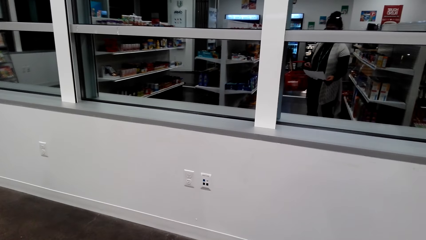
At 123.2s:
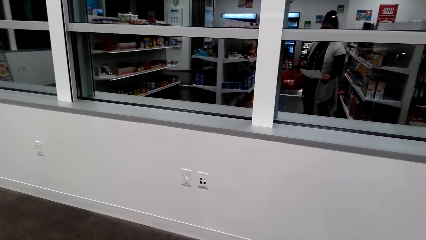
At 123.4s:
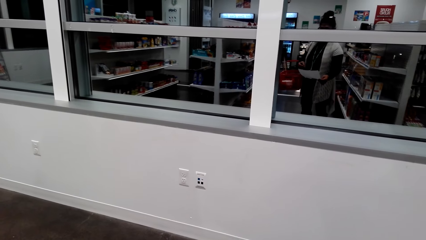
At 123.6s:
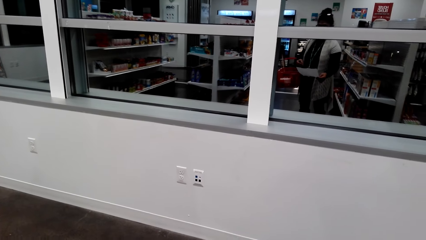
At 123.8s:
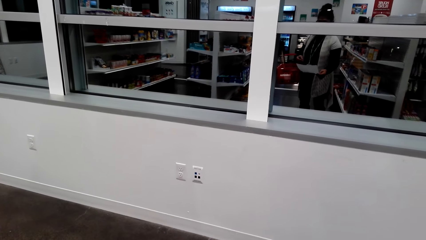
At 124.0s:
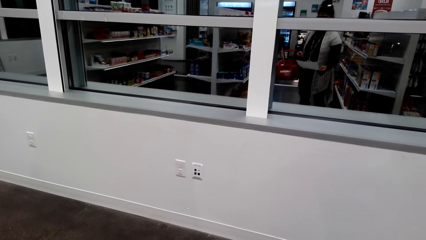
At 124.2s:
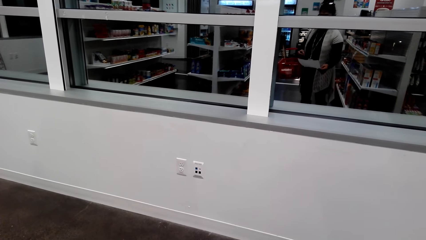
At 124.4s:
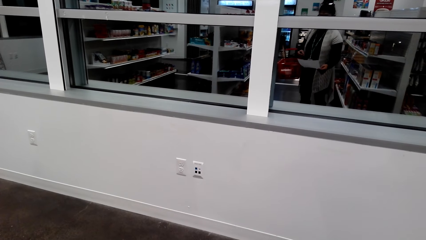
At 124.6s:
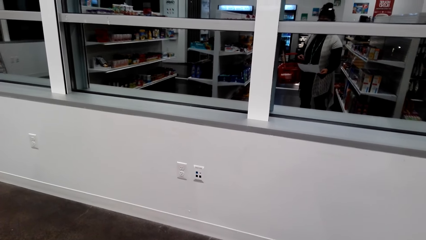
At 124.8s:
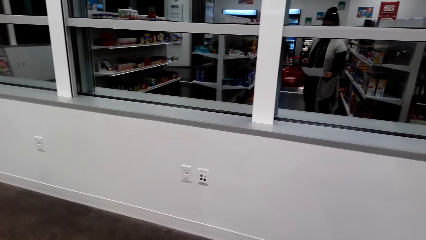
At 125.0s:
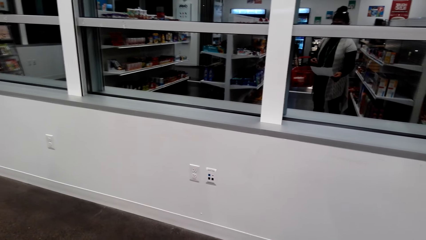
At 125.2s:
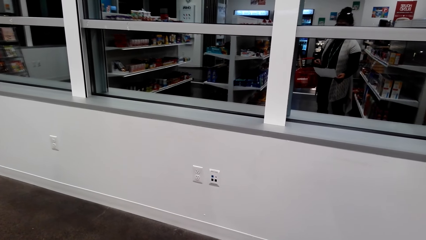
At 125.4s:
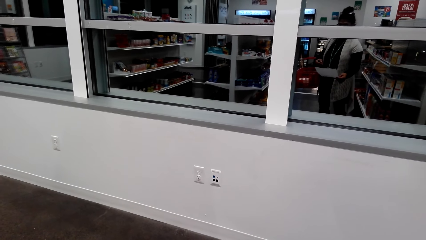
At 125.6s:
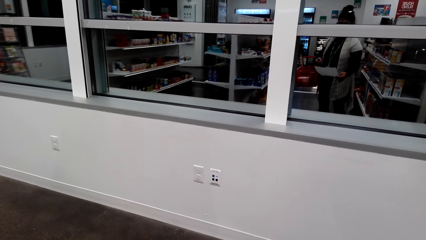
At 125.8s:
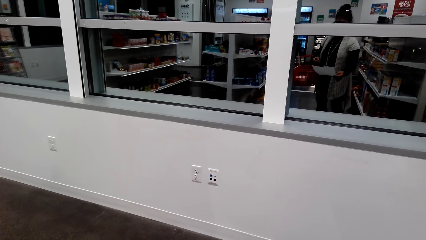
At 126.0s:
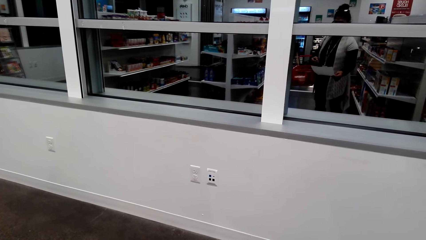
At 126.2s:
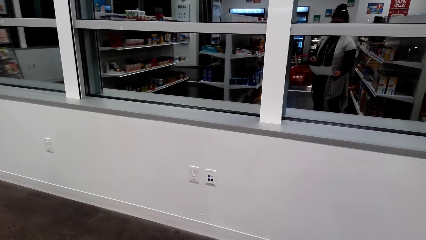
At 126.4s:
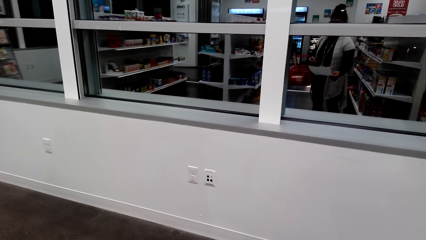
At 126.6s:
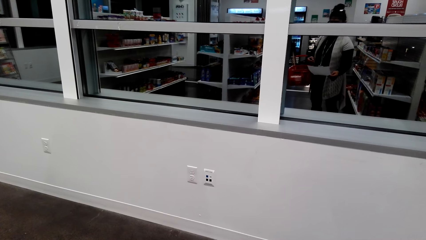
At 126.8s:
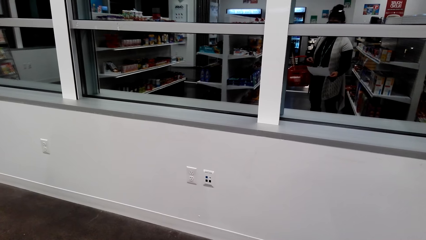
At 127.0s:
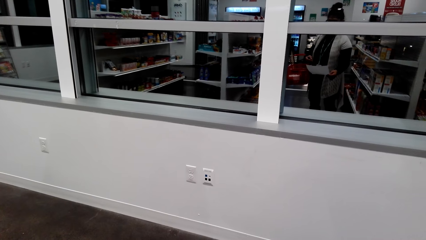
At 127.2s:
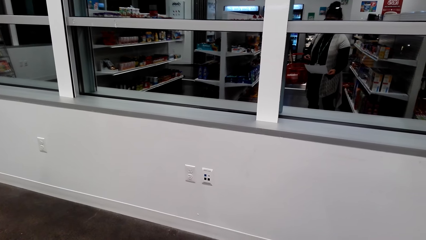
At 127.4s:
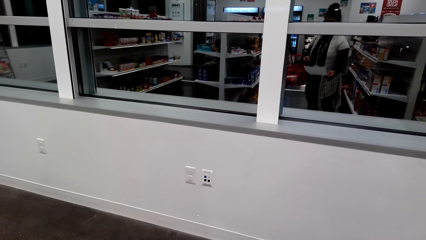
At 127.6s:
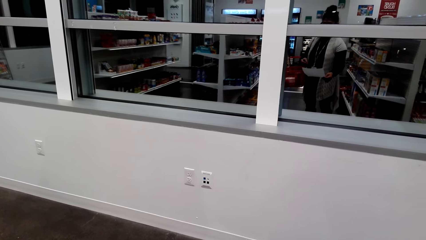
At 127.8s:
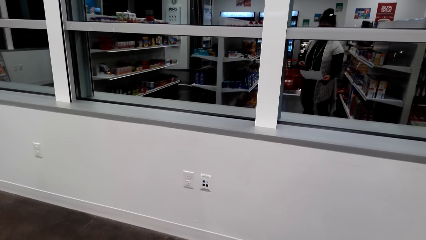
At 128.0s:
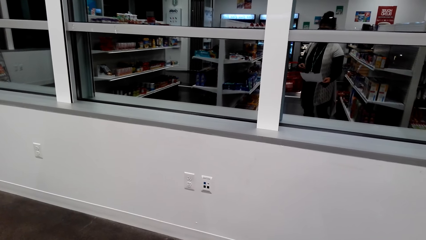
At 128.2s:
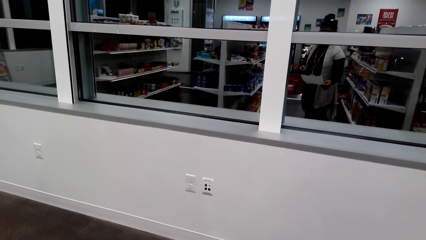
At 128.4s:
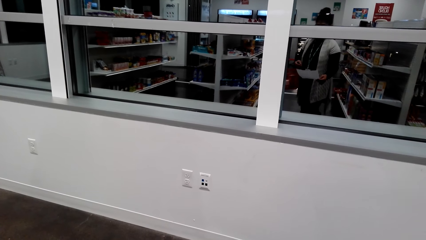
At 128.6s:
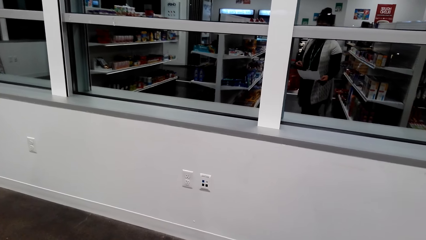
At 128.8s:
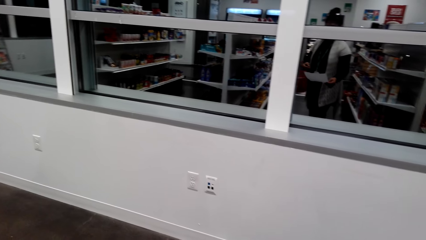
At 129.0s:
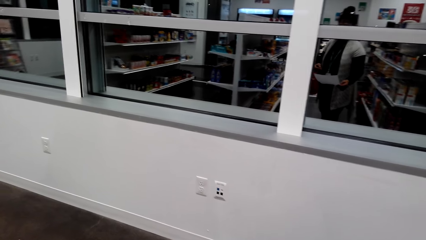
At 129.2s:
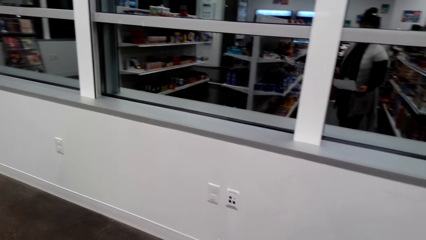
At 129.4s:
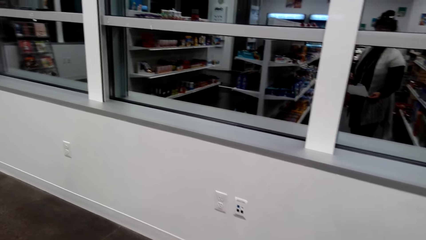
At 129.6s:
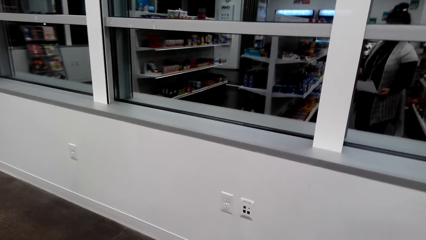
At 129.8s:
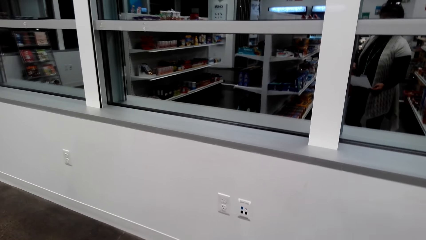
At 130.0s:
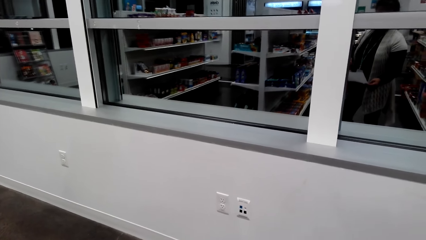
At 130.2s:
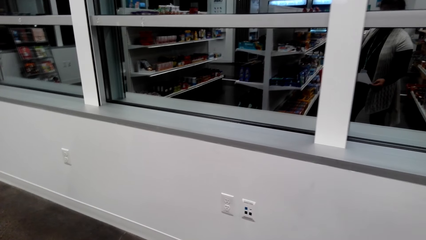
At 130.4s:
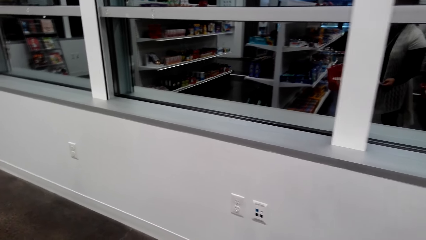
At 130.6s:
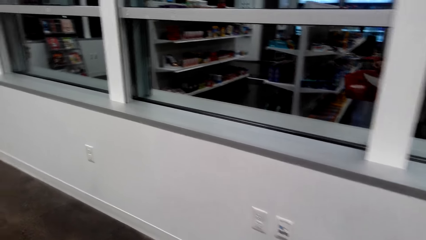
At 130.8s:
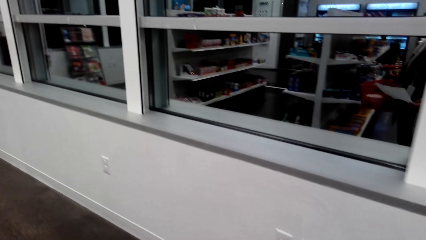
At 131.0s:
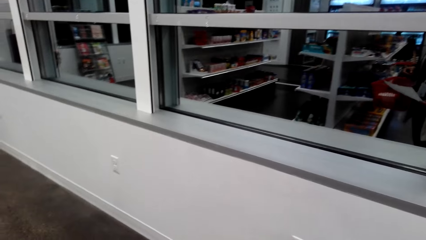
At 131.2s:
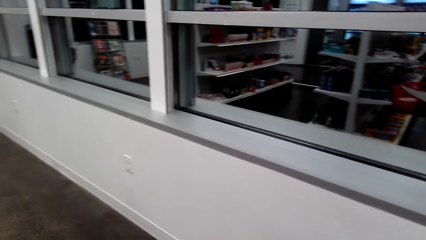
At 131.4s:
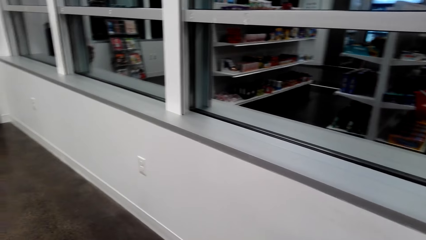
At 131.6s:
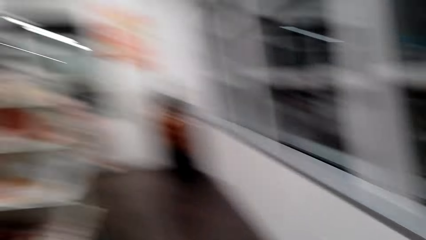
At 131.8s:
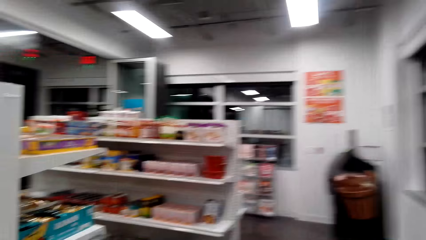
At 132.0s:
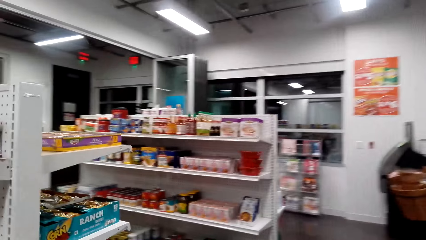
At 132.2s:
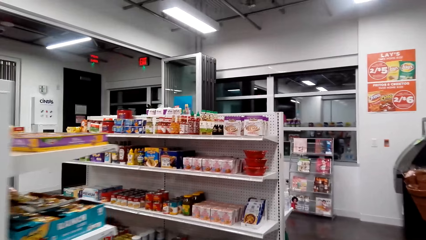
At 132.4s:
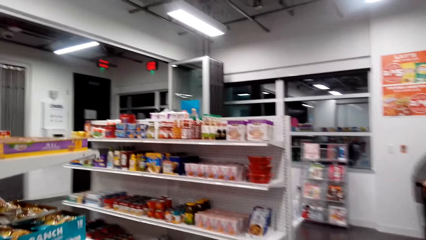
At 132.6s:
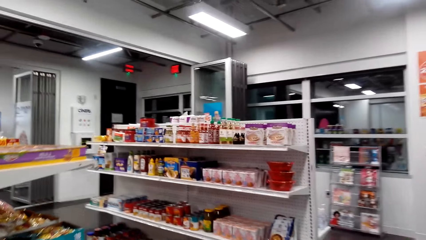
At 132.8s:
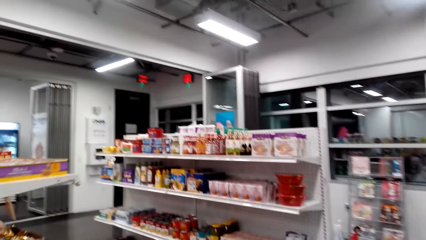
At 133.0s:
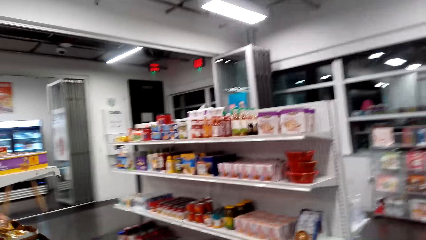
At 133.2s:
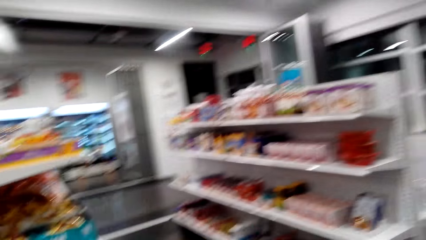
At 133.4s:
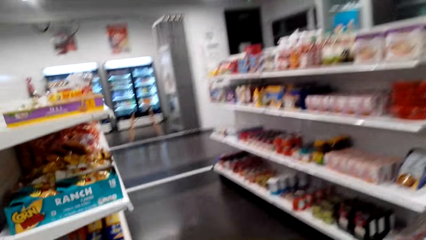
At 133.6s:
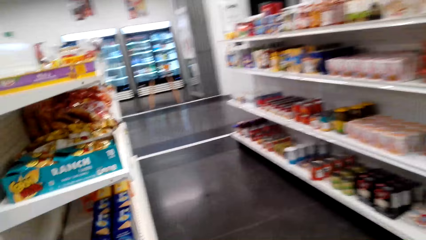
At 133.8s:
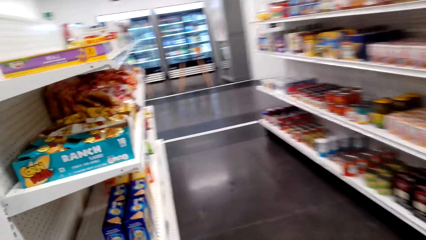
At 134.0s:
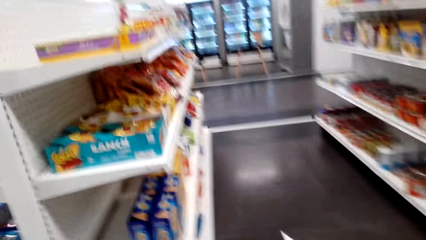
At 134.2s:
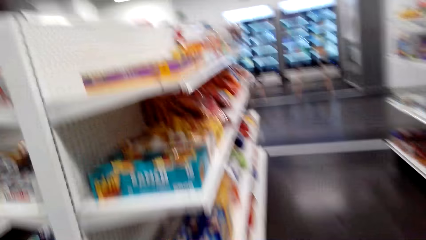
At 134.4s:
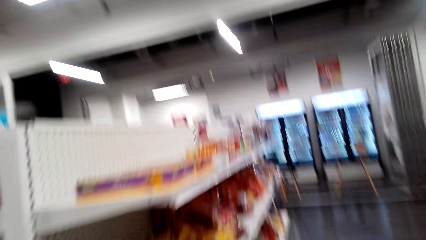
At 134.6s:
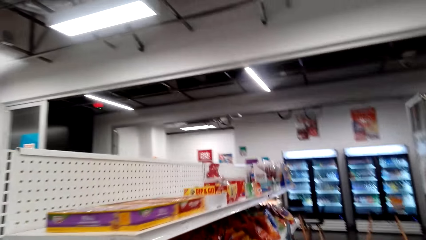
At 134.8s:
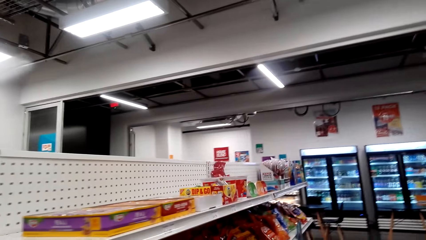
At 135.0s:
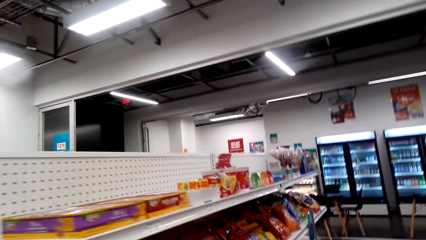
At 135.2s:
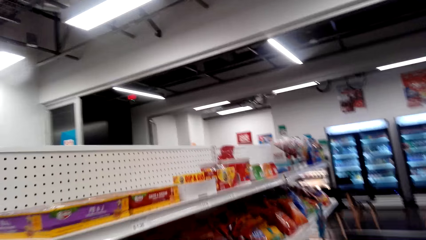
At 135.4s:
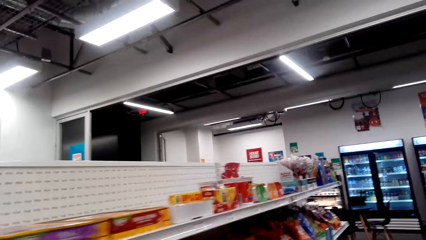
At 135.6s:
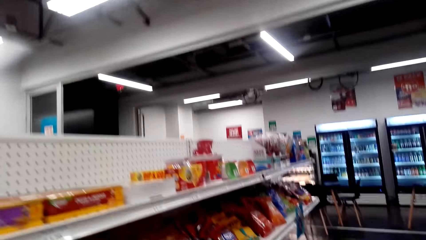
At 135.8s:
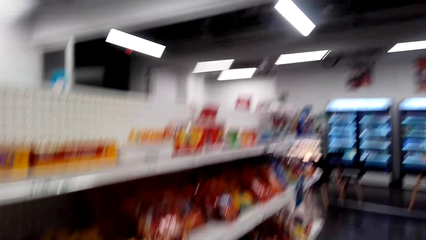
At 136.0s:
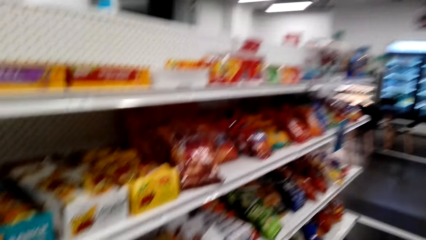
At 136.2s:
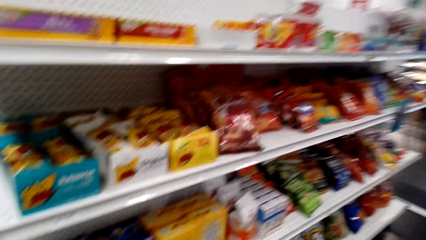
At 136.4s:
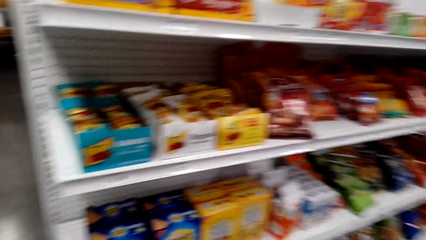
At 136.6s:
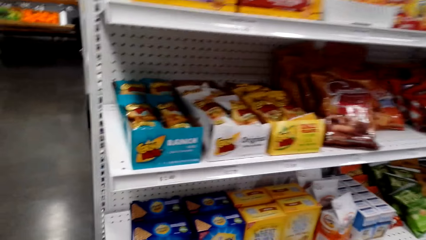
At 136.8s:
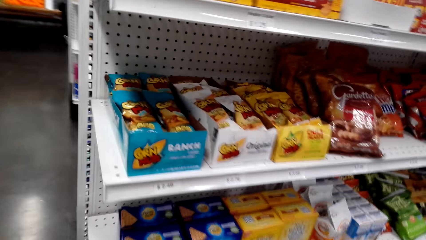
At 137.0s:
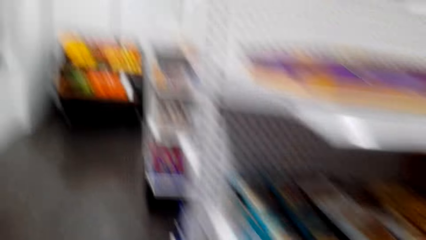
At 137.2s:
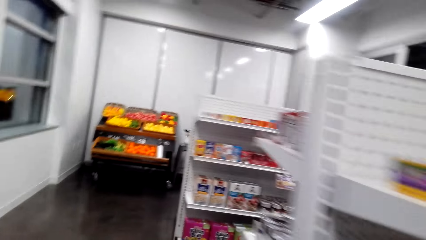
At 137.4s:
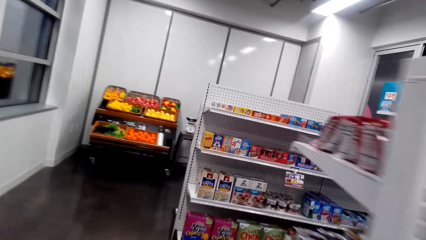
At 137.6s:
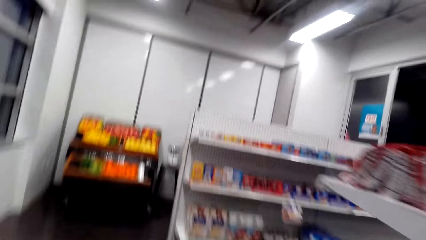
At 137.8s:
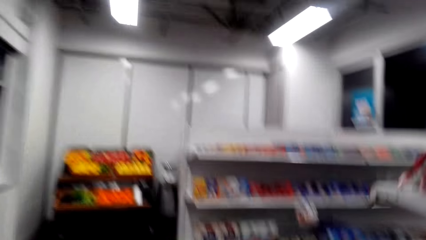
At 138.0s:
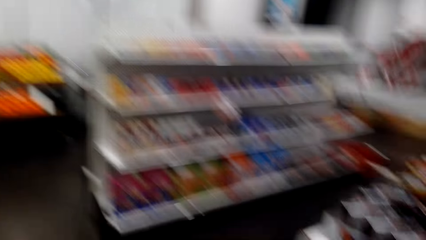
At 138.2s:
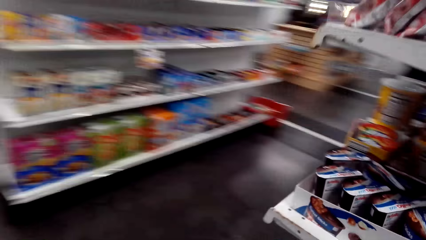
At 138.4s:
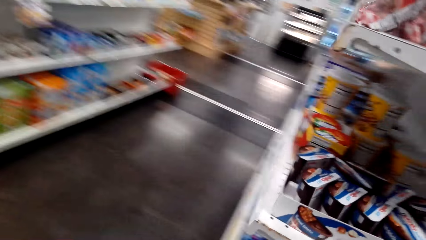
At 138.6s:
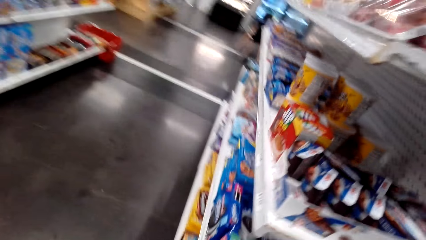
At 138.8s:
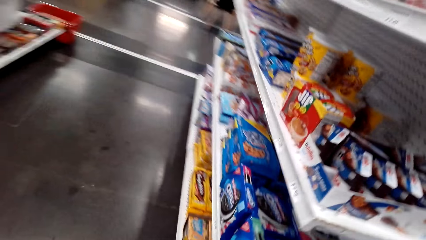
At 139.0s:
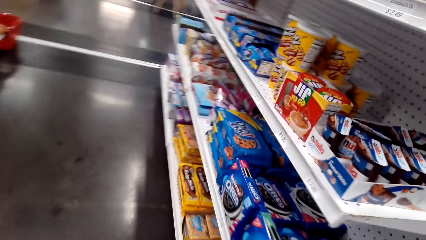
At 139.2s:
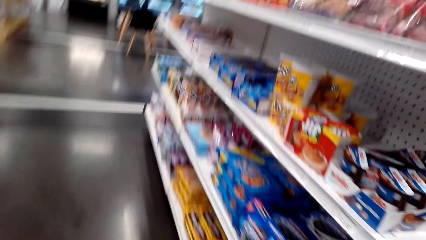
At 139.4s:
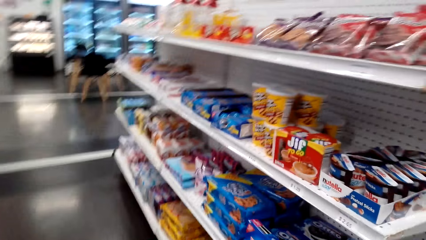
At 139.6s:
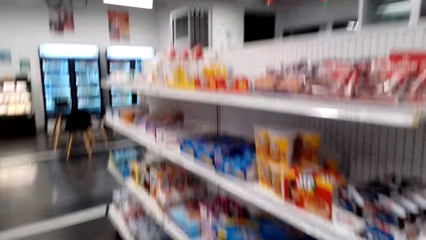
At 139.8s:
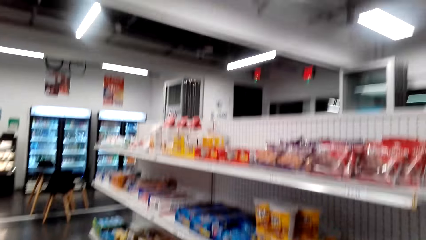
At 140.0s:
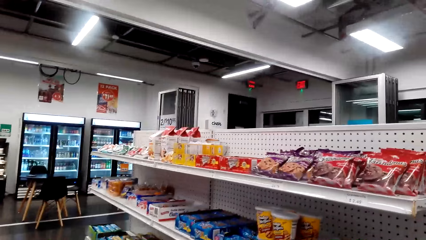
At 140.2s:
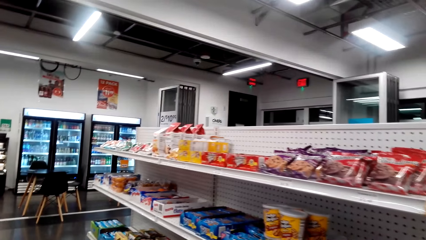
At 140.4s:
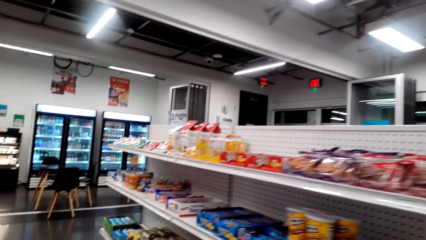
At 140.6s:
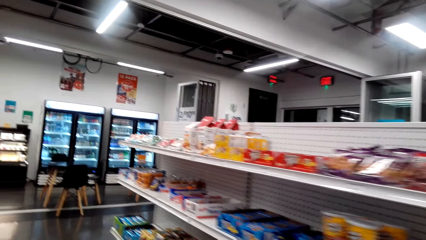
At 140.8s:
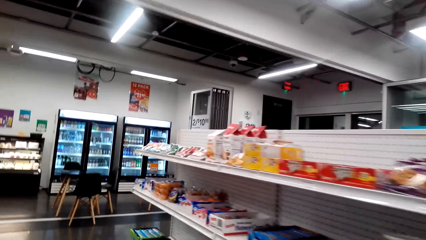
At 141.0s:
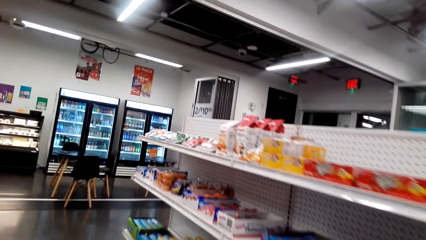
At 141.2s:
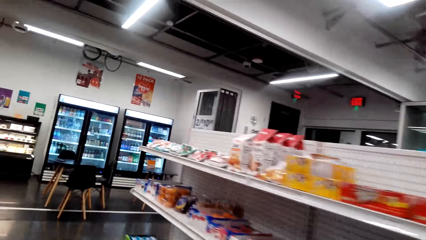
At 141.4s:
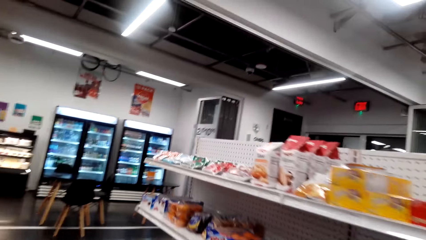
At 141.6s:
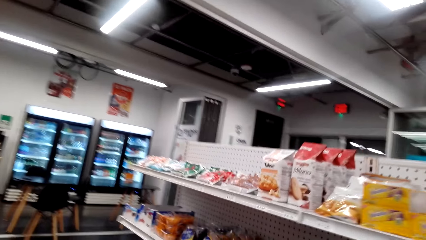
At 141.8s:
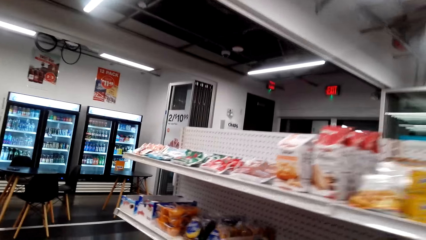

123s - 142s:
The camera wearer stands. They walk around the supermarket. They look around.
